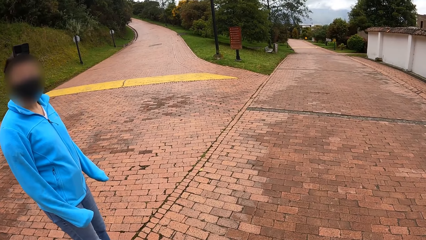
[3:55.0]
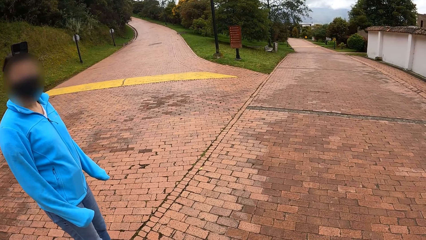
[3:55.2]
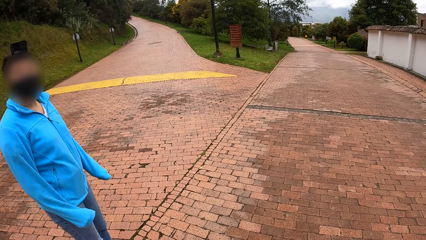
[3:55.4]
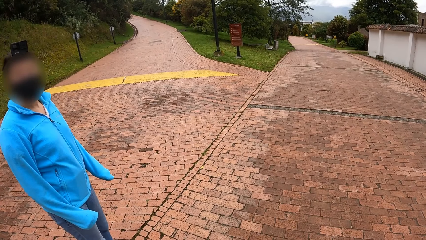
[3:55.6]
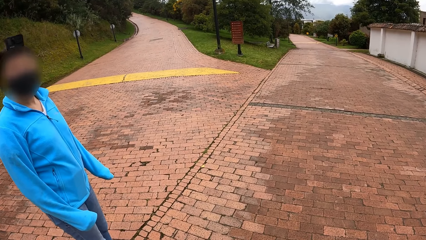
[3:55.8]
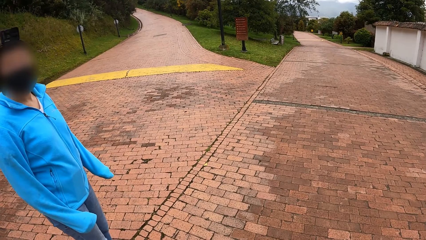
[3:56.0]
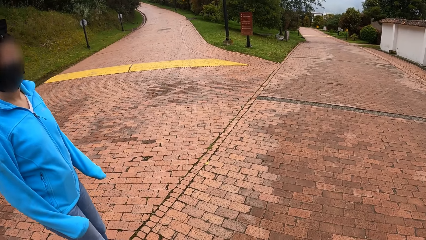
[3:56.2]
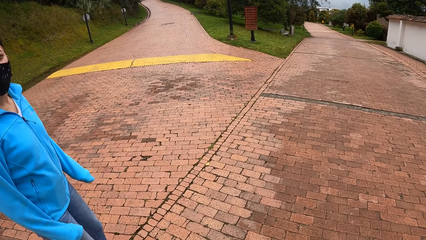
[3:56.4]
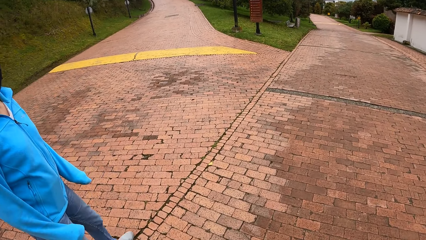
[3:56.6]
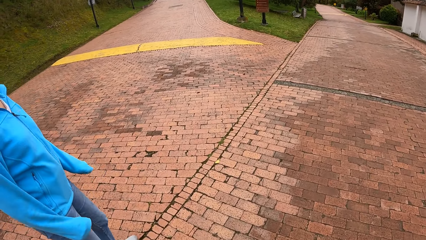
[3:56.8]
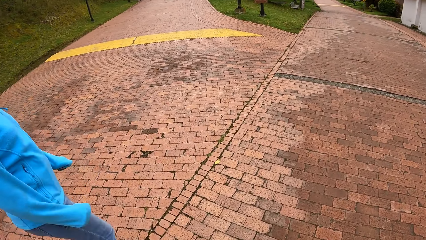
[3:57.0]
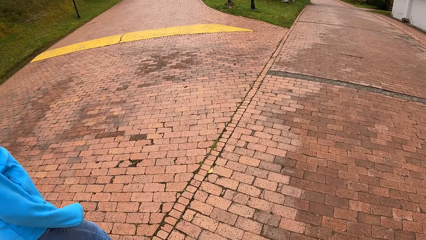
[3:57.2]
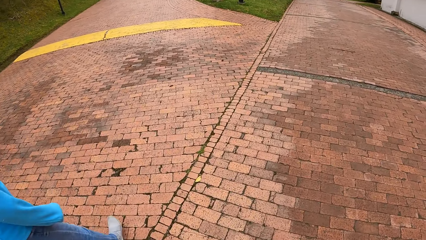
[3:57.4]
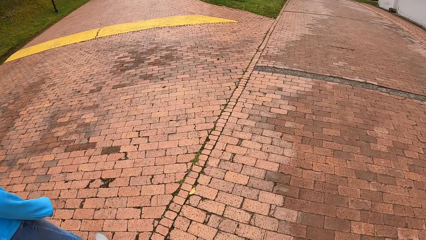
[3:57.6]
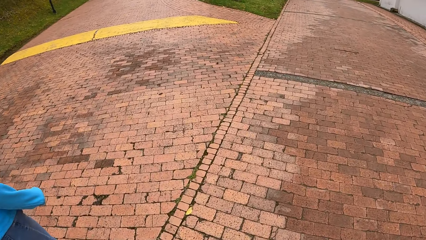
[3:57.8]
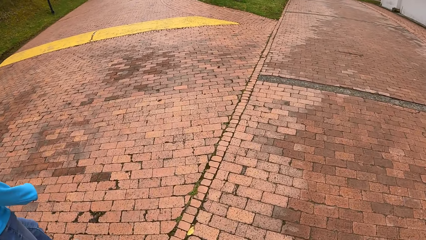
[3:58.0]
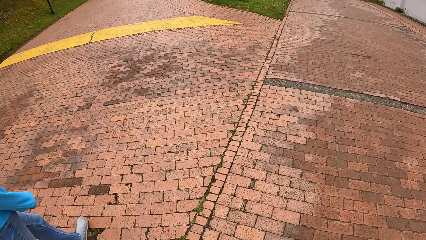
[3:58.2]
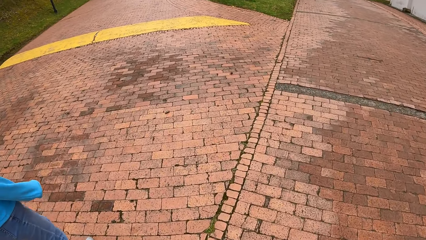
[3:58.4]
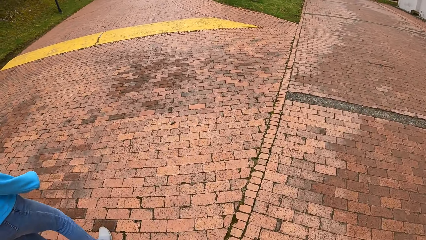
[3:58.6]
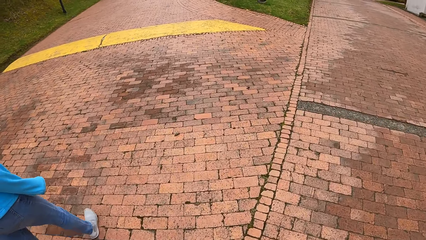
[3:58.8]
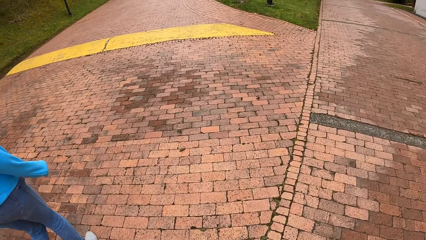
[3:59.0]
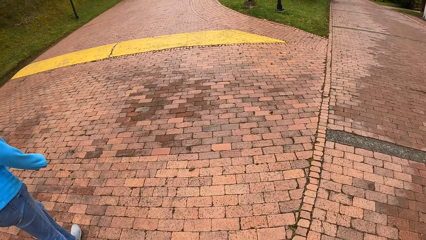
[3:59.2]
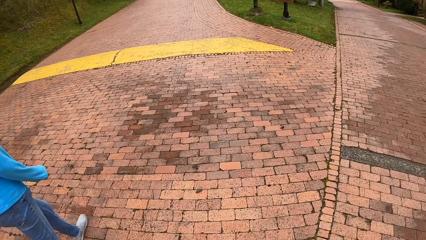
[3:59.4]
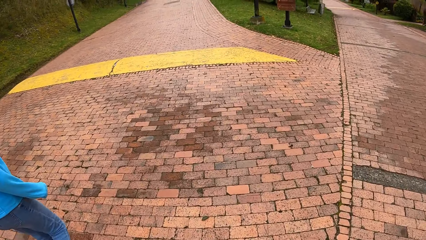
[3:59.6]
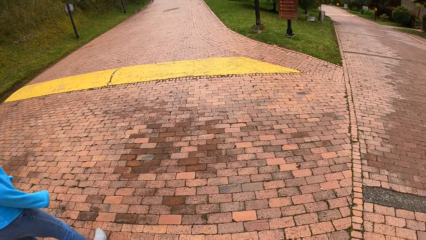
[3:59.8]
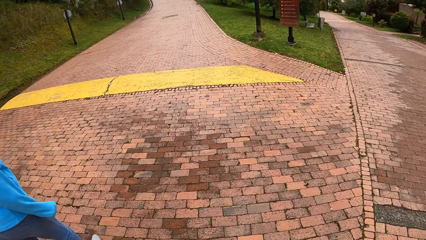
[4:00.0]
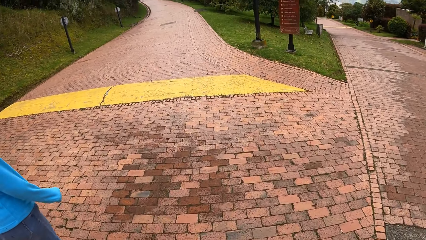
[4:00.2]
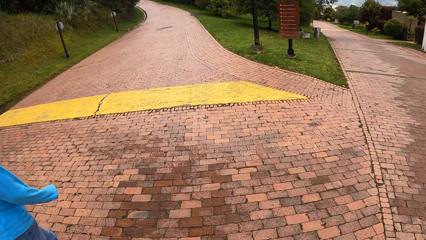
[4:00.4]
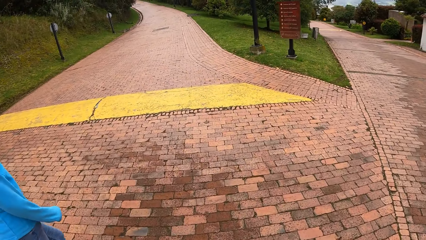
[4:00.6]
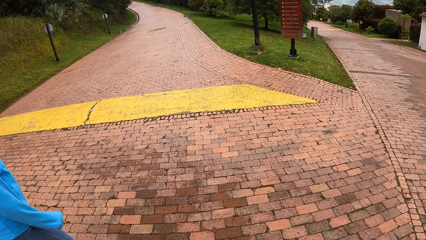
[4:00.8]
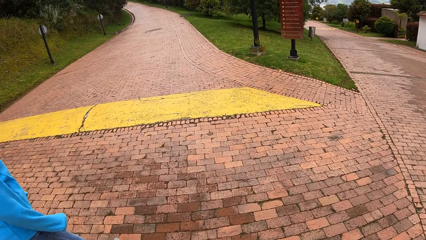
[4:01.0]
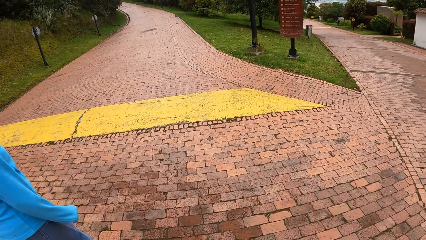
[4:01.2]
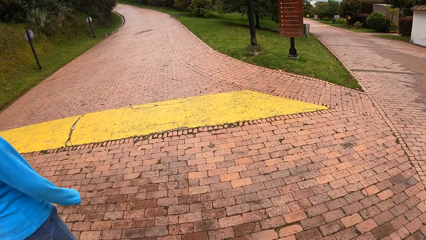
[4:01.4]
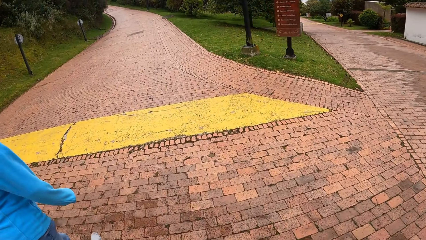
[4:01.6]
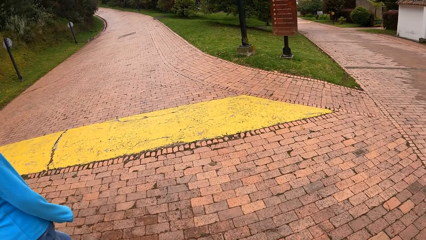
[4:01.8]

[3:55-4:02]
A woman walks on the driveway. Another woman walks on the driveway. Another woman walks on the driveway. The camera wearer walks on the driveway.

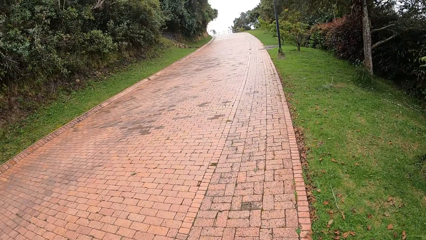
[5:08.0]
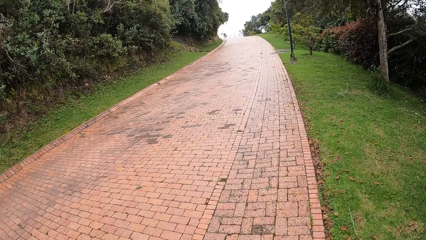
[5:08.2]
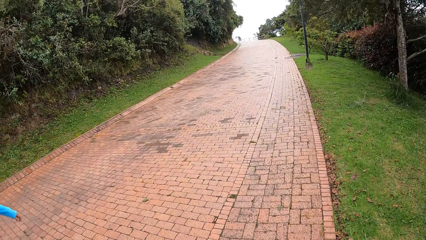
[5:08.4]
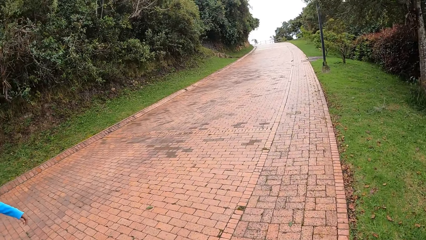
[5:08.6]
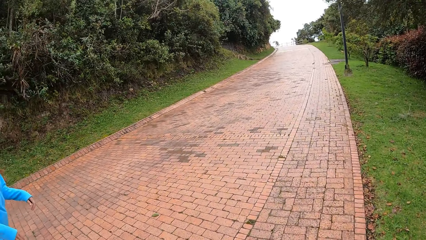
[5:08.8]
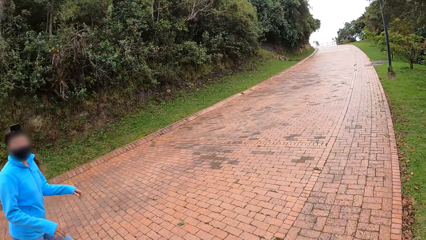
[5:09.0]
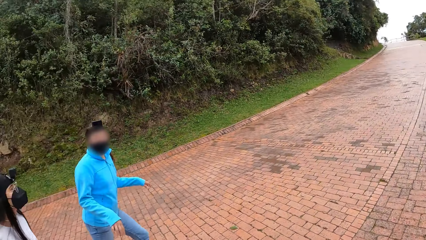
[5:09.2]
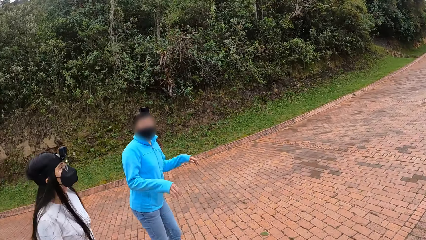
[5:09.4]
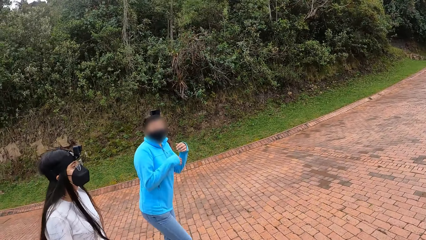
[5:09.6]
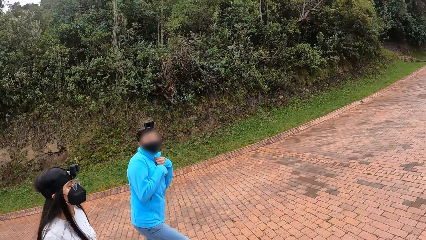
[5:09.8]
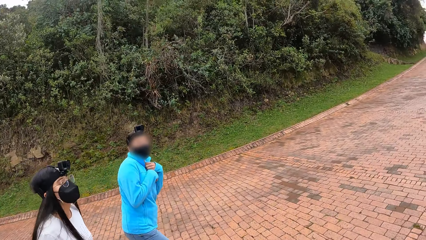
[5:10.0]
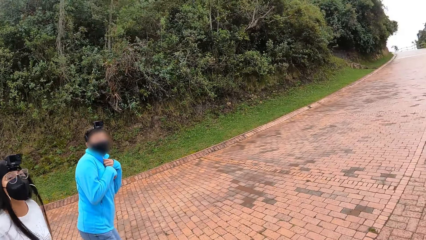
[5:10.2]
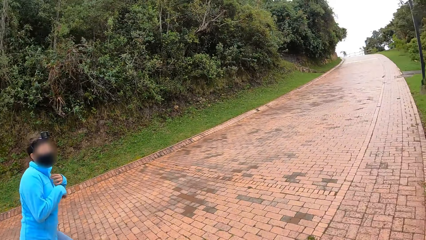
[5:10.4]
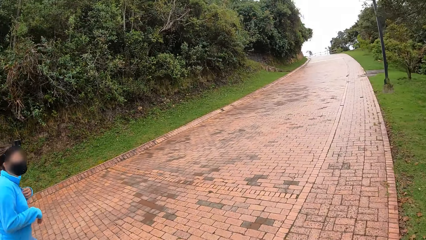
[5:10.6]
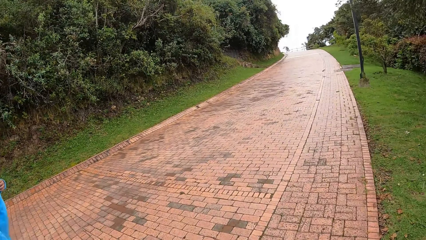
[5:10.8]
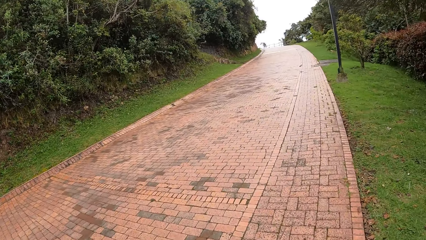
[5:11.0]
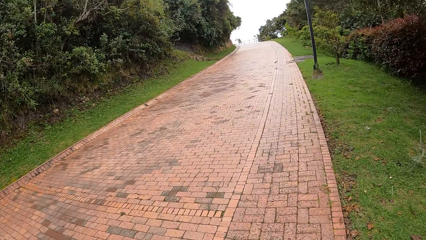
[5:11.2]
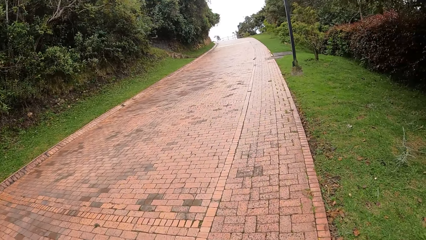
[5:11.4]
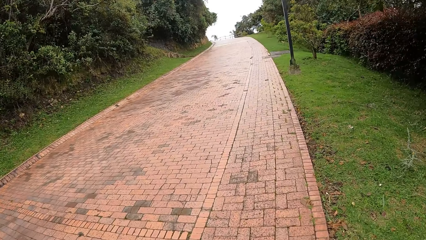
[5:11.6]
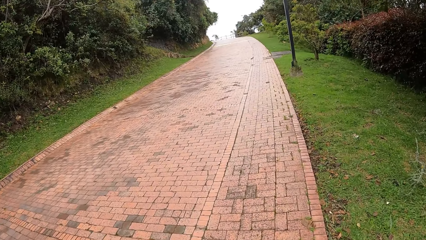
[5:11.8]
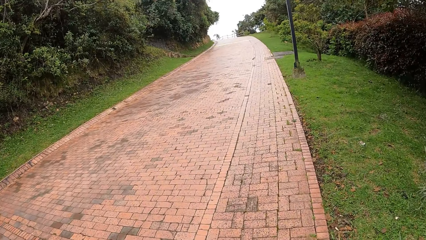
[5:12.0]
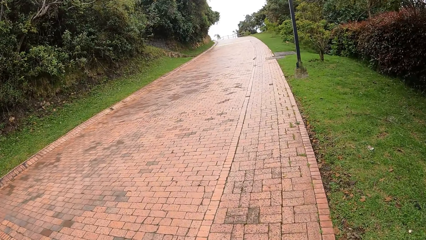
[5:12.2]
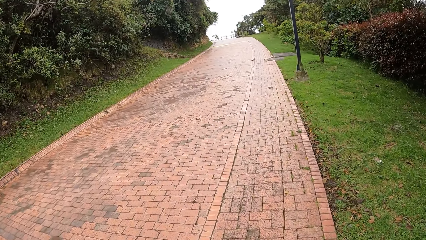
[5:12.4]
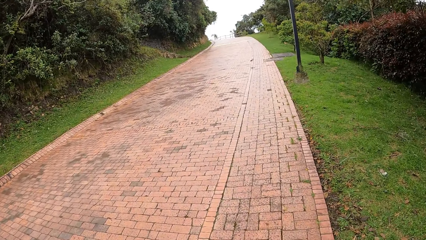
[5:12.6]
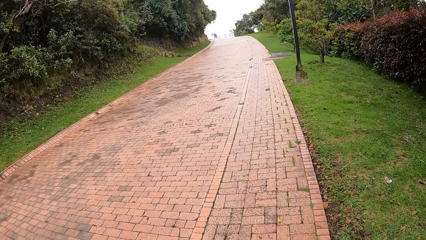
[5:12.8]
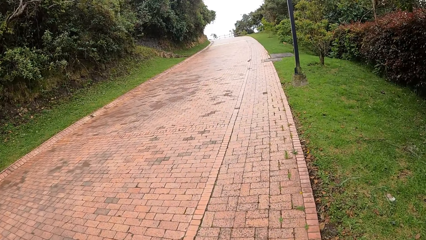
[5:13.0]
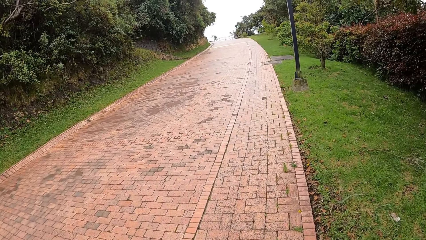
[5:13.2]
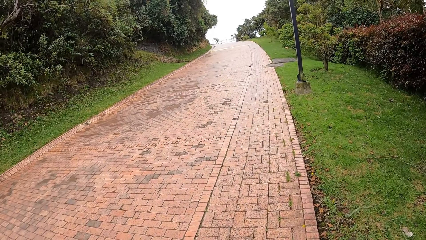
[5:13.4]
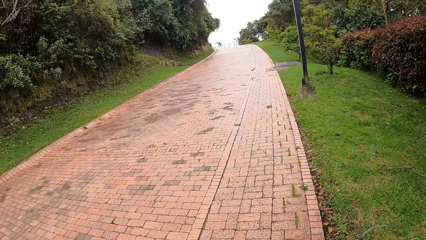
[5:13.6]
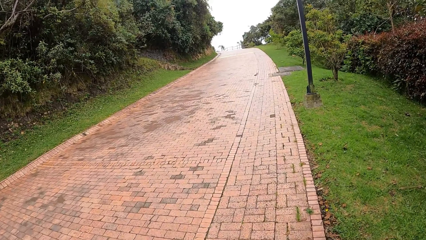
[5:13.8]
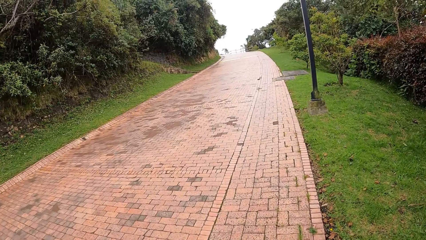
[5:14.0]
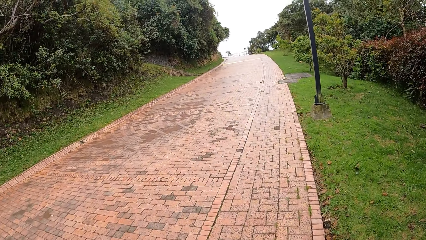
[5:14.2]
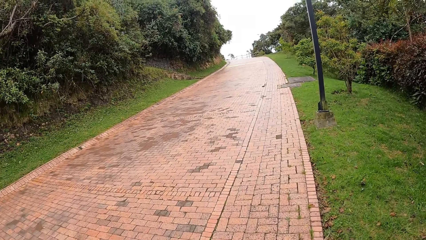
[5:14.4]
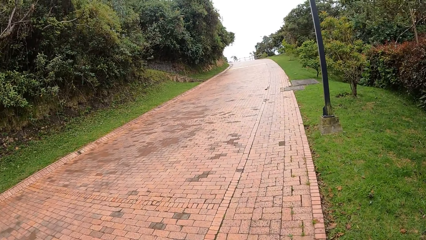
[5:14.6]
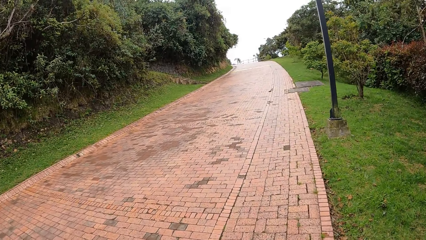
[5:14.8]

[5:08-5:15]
The camera wearer interacts with two women. They walk with the women on the pathway. A lady puts her hands on her chest.
